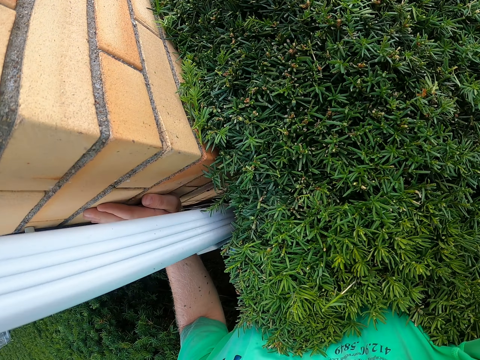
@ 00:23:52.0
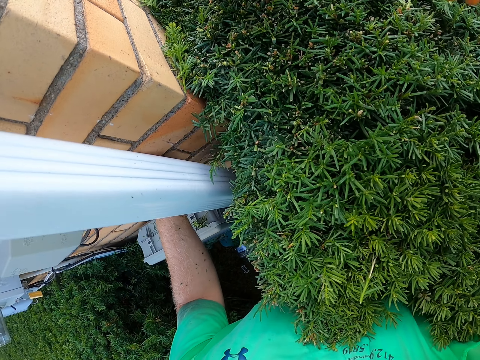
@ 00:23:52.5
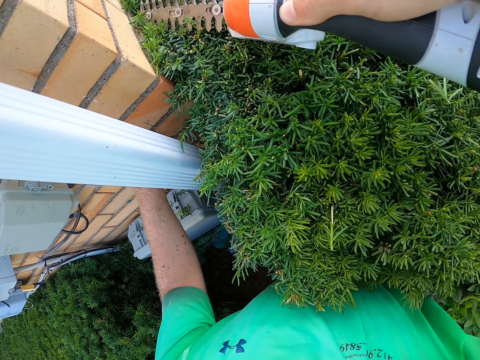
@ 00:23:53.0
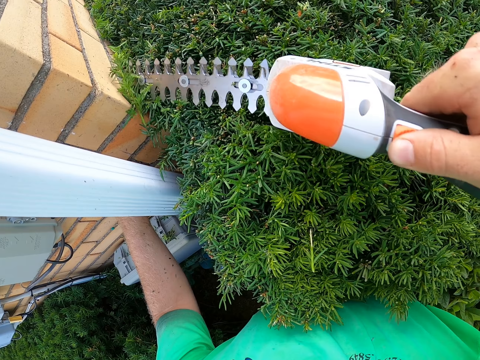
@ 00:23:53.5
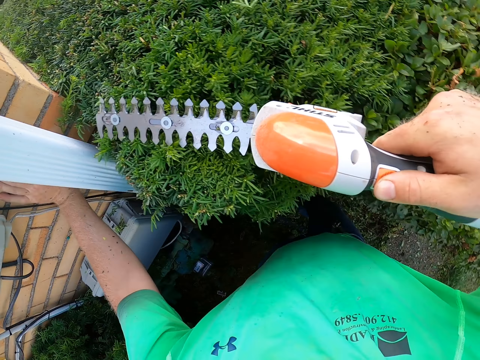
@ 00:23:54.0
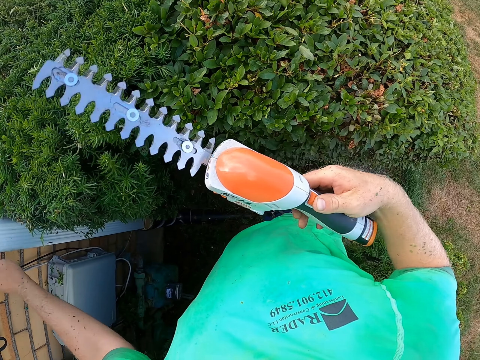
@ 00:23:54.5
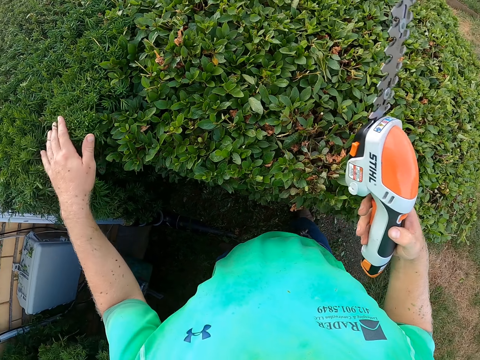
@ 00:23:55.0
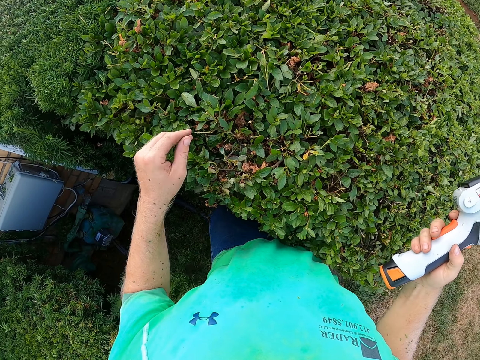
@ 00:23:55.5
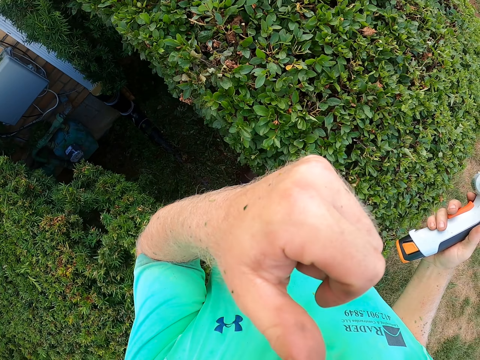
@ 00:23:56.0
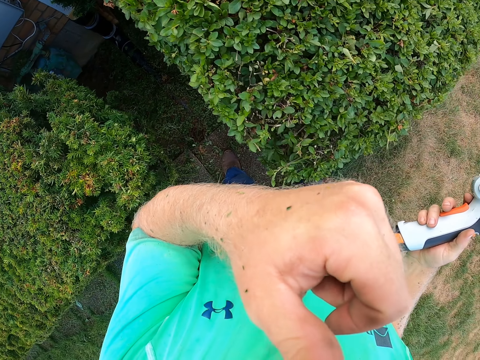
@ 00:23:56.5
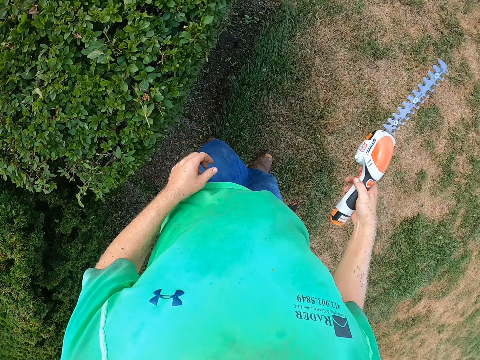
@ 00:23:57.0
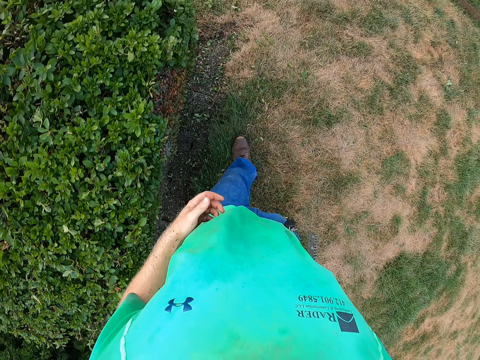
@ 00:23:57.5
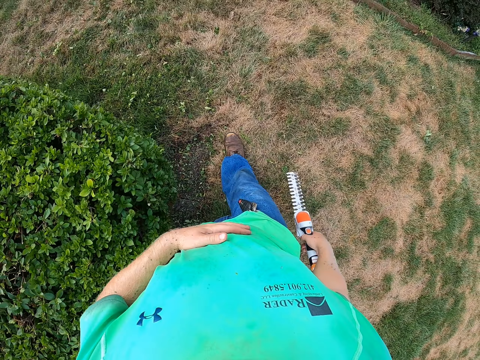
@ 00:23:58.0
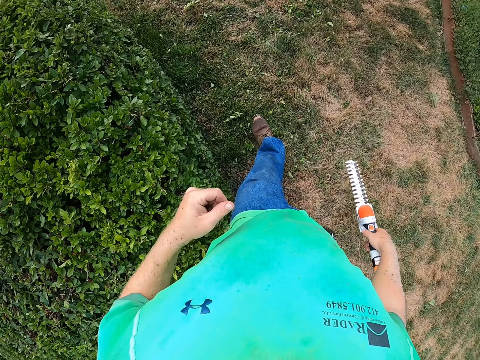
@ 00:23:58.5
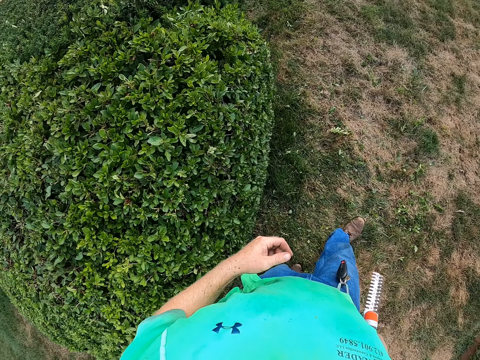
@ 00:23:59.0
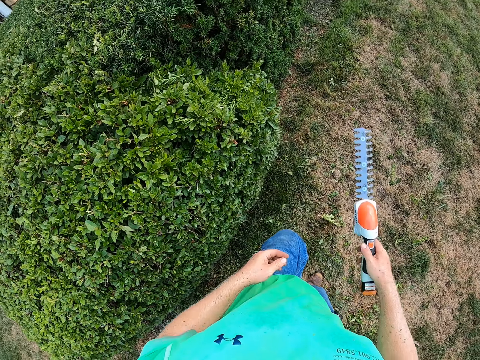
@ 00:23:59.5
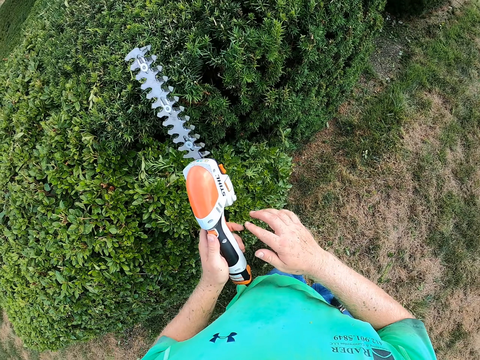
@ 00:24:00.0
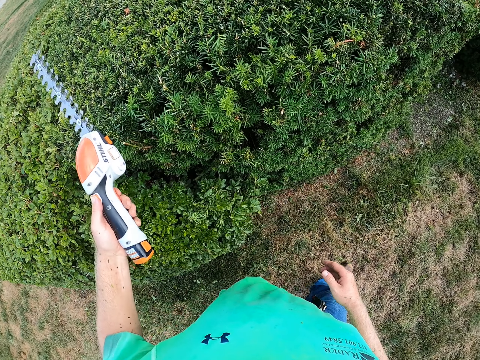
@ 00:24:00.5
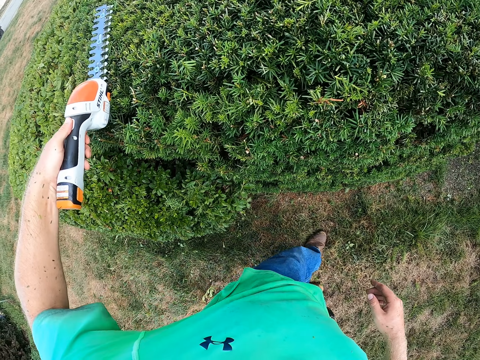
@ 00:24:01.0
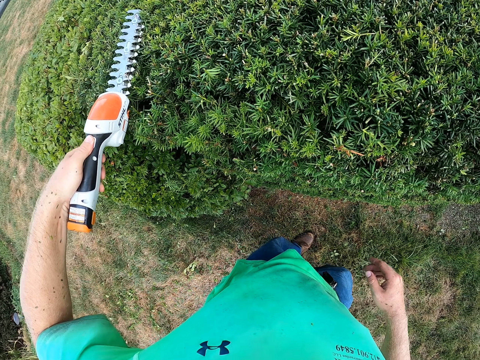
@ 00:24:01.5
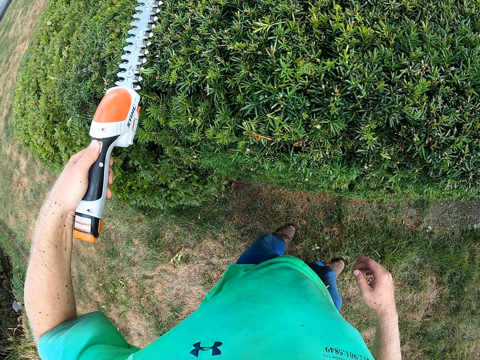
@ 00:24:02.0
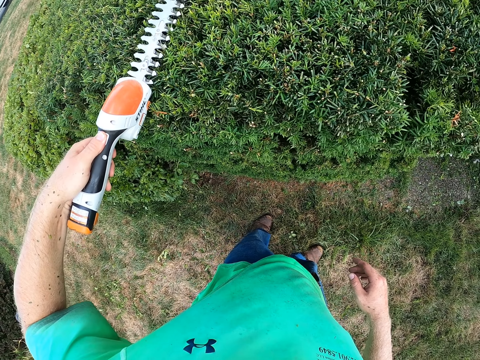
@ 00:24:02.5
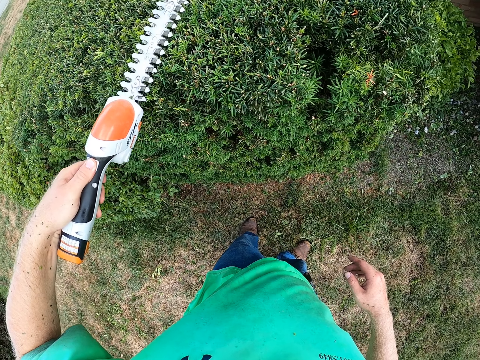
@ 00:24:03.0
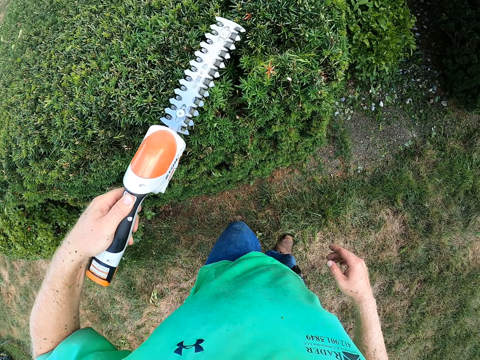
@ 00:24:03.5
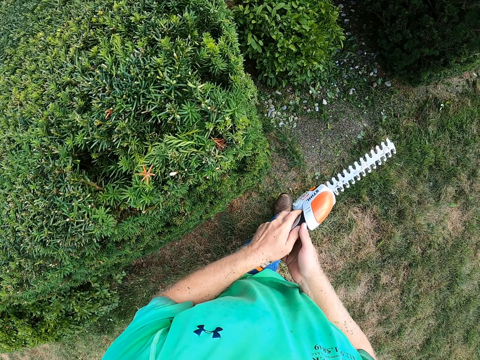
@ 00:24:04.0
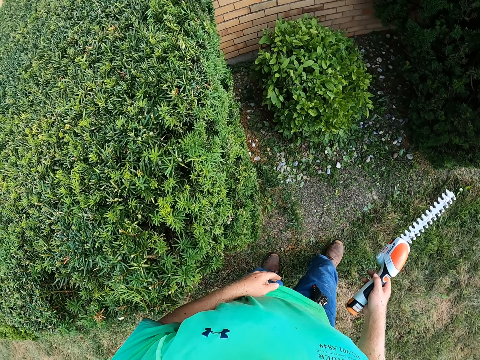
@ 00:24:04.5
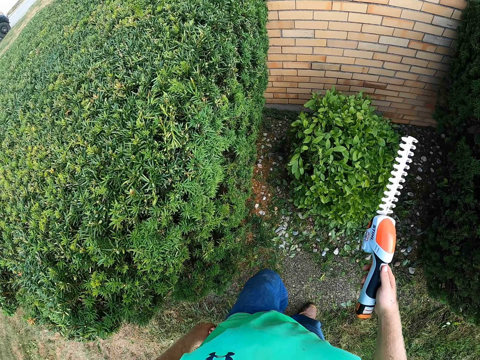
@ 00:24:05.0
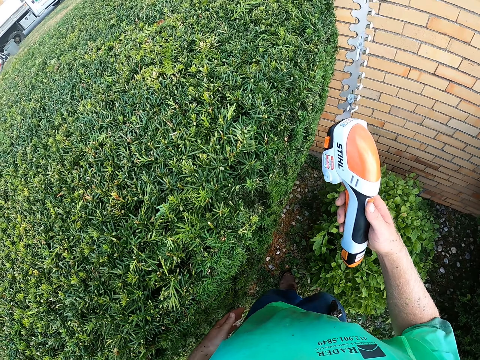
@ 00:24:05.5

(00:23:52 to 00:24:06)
The camera wearer lifts the grass shear. He moves. He touches his face with his left hand. He passes the hedge trimmer in his right hand to his left hand. He trims the shrubs with the hedge trimmer in his left hand. He passes the hedge trimmer in his left hand to his right hand. He moves.

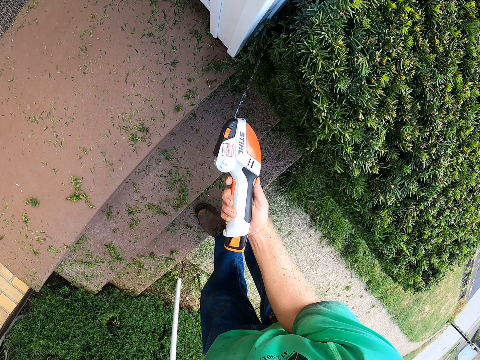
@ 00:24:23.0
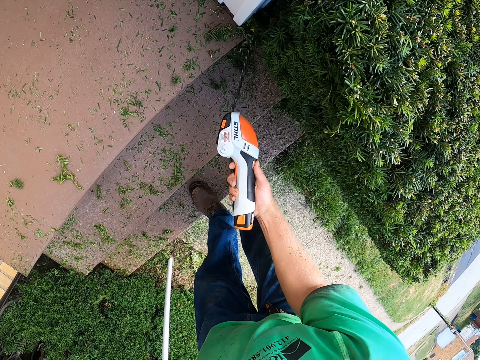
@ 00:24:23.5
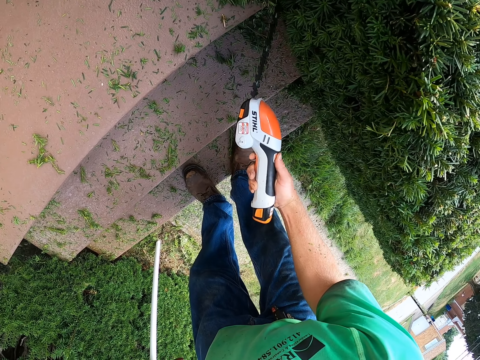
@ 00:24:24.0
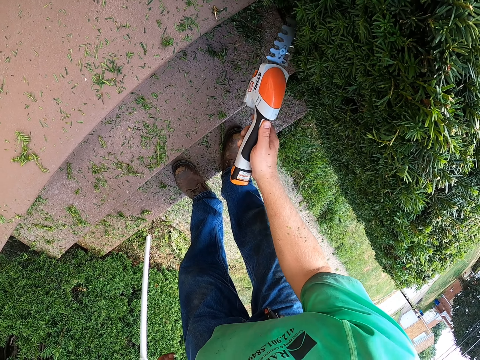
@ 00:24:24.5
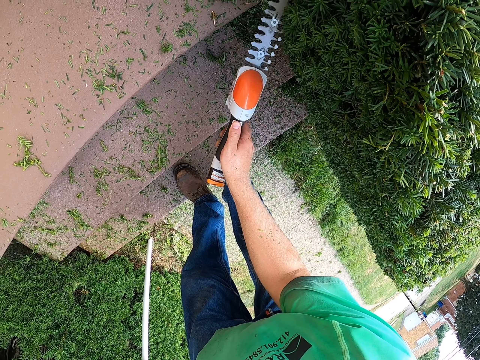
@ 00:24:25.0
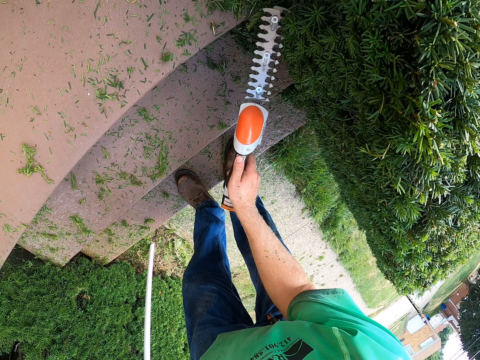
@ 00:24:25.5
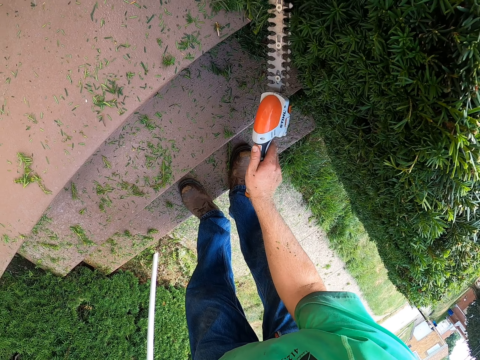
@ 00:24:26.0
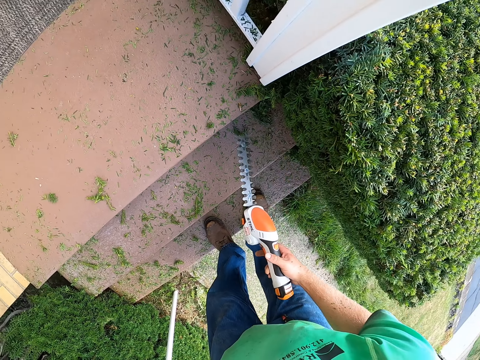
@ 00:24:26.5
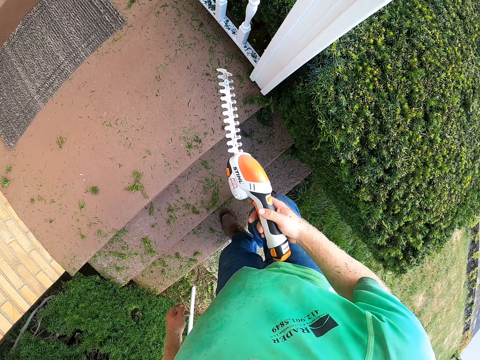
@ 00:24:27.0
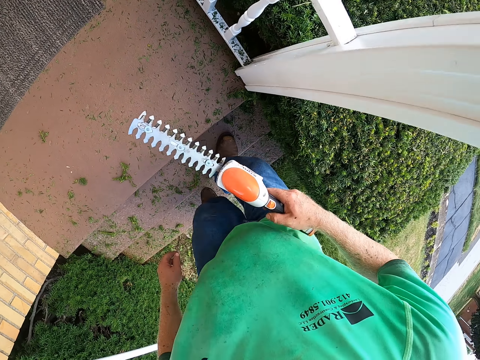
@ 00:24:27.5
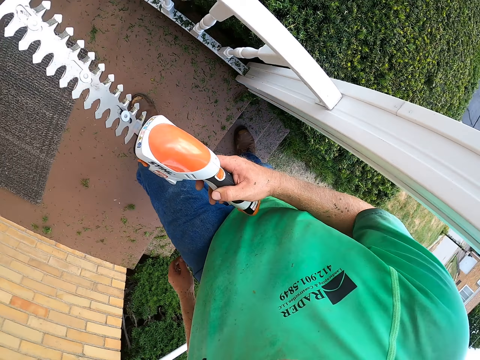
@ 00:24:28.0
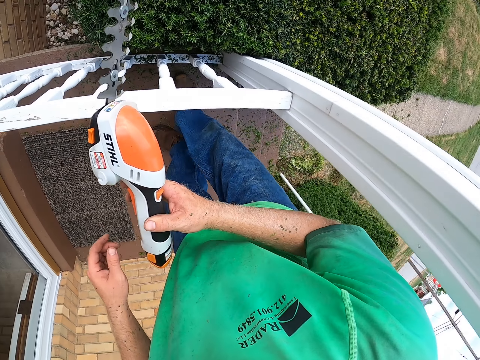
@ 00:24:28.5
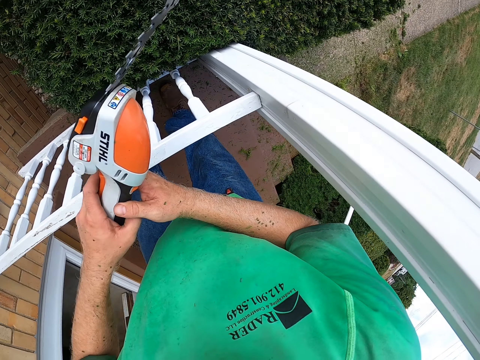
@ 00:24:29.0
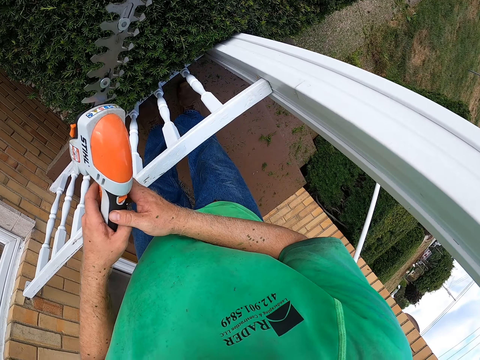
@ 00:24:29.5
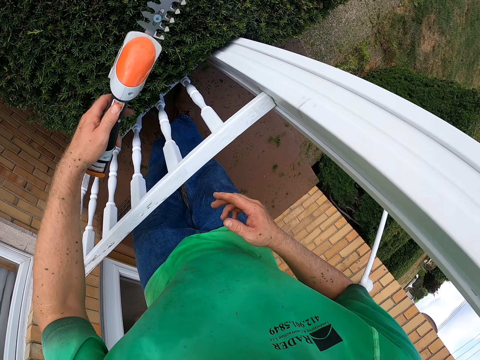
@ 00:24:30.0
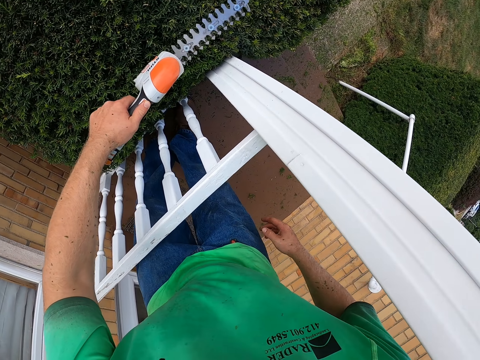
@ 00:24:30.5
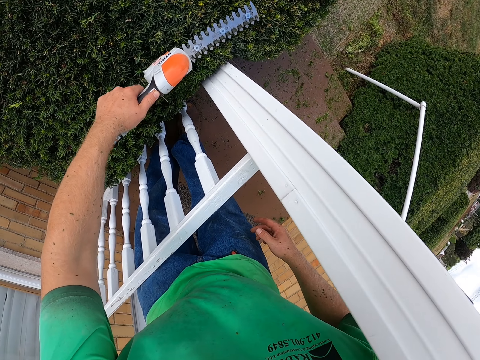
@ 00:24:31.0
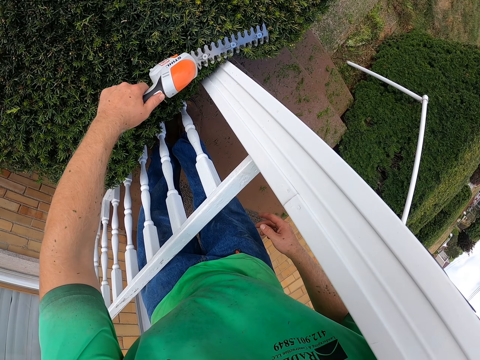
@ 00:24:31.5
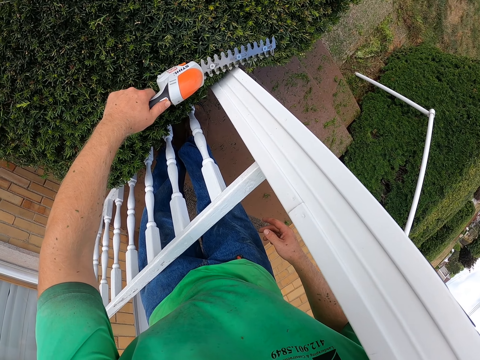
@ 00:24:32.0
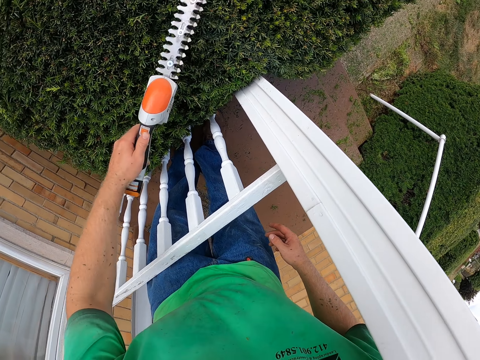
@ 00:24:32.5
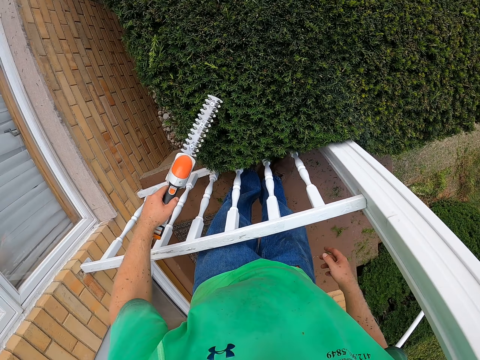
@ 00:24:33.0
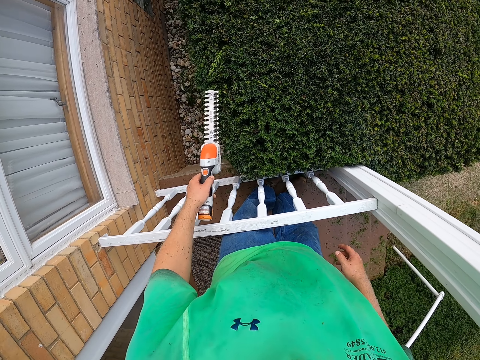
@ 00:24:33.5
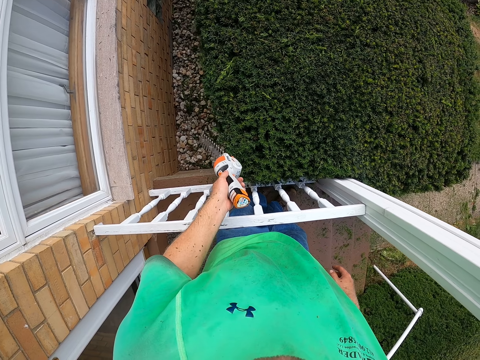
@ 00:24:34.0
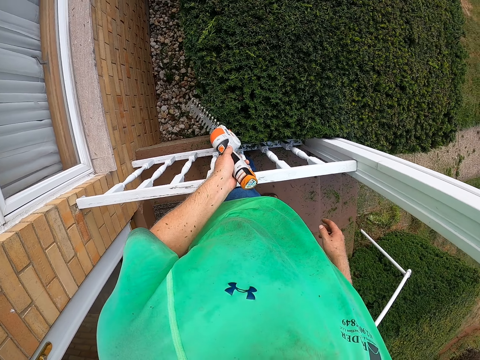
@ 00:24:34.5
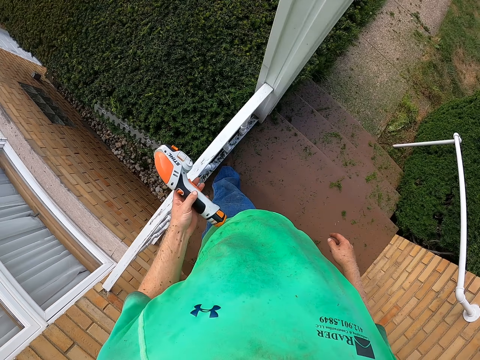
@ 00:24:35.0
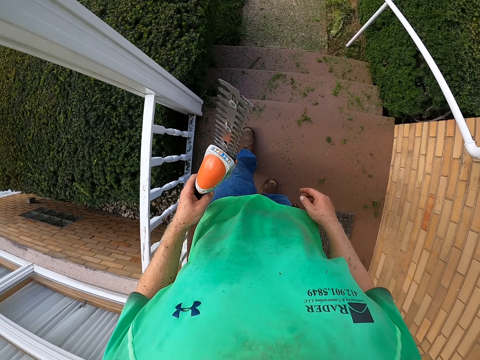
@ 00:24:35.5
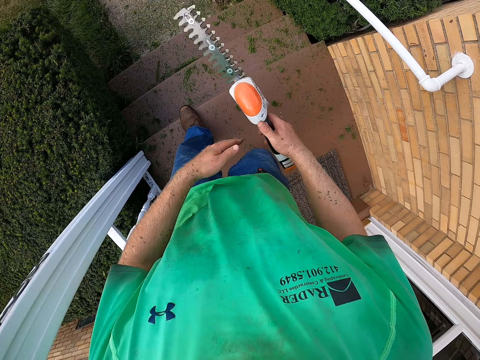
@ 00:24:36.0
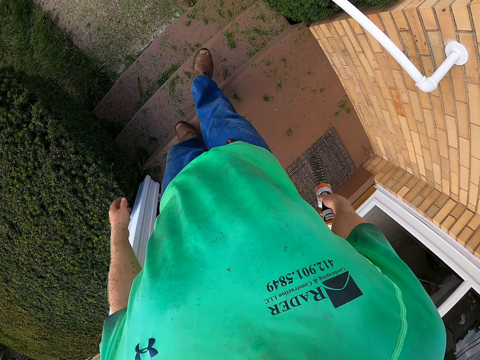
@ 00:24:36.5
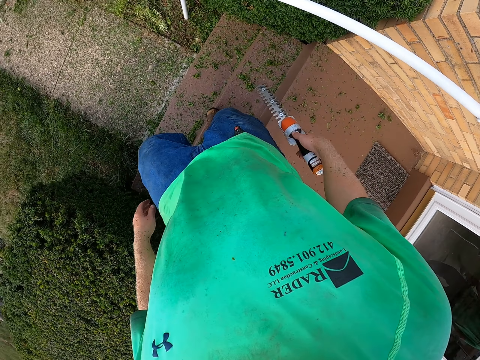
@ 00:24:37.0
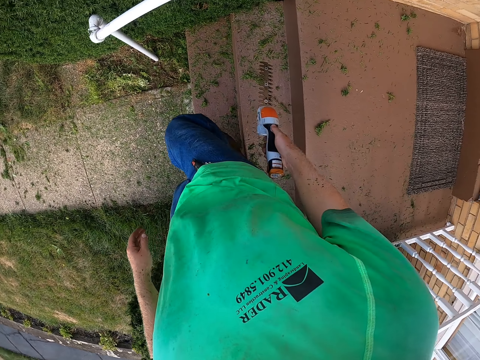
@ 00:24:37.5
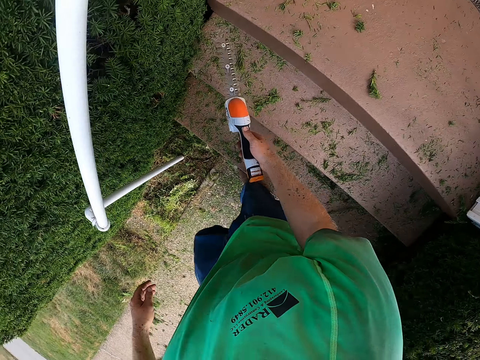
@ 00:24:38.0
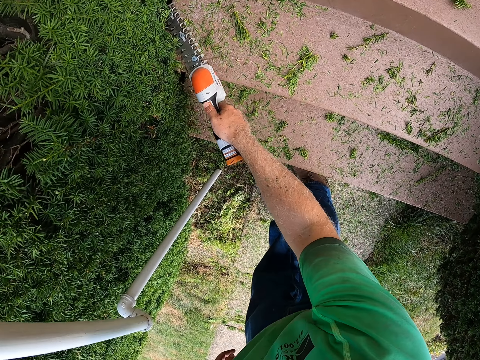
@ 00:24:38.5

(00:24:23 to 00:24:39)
The camera wearer trims. He removes the shear. He passes the hedge trimmer in his right hand to his left hand. He trims the shrubs with the hedge trimmer in his left hand. He lifts the grass shear. He trims. He passes the hedge trimmer in his left hand to his right hand. He walks.
